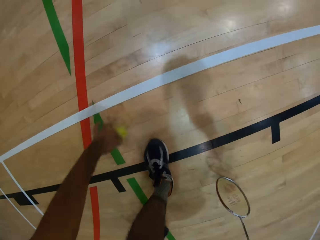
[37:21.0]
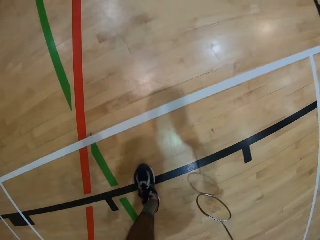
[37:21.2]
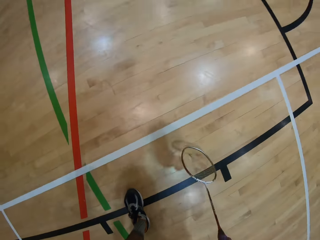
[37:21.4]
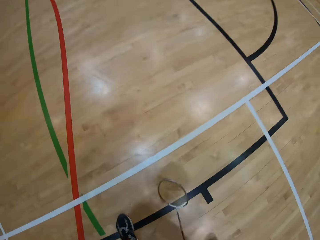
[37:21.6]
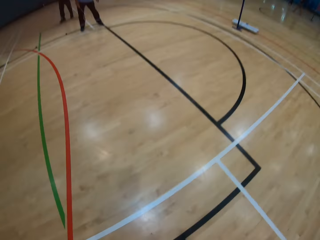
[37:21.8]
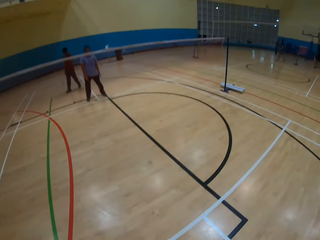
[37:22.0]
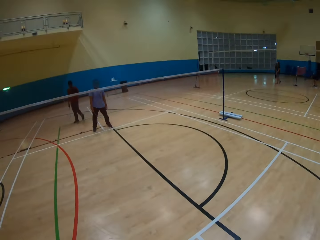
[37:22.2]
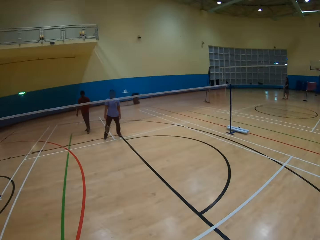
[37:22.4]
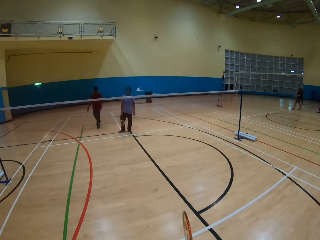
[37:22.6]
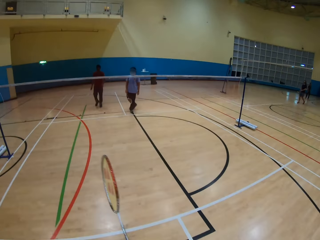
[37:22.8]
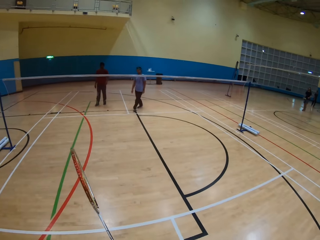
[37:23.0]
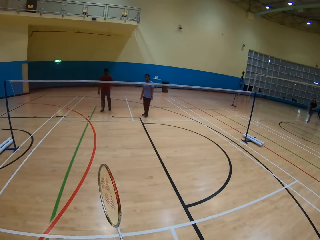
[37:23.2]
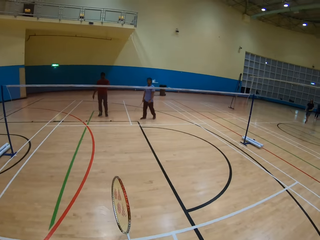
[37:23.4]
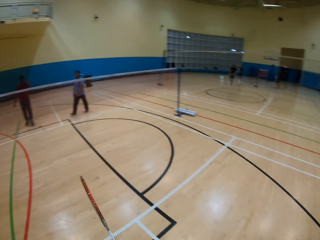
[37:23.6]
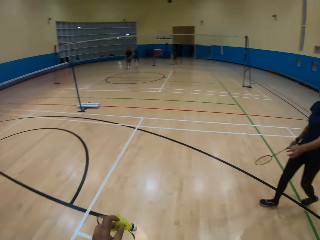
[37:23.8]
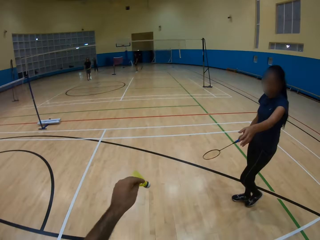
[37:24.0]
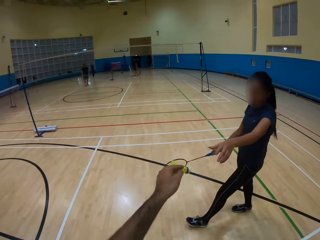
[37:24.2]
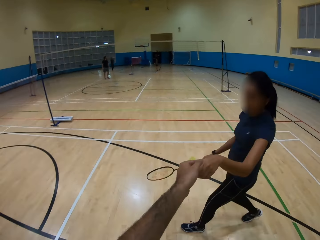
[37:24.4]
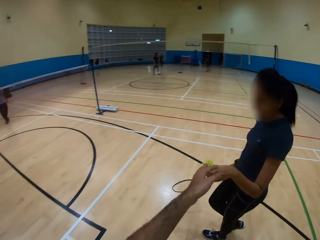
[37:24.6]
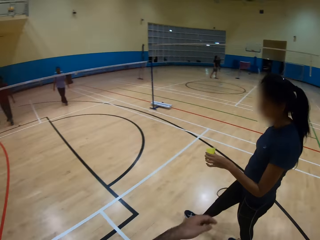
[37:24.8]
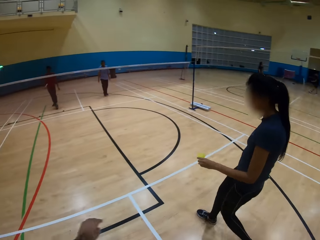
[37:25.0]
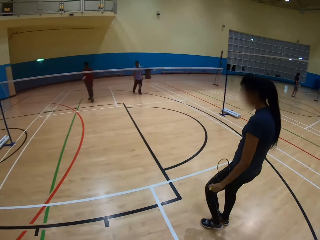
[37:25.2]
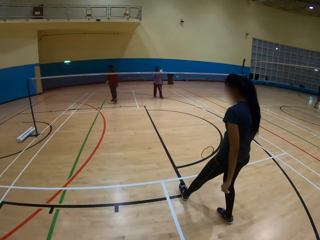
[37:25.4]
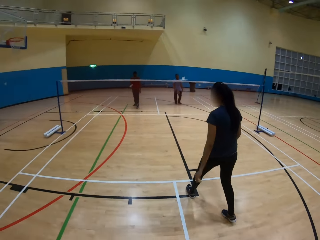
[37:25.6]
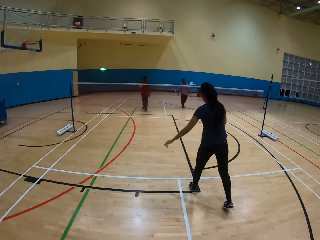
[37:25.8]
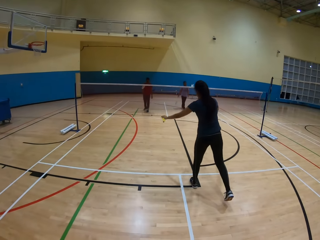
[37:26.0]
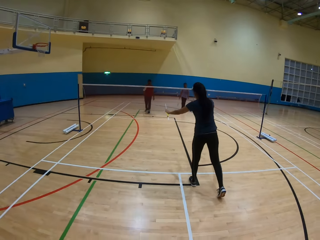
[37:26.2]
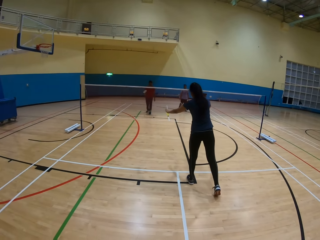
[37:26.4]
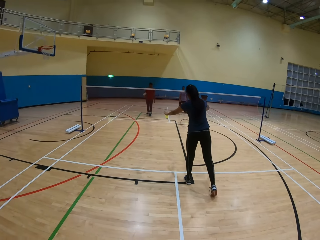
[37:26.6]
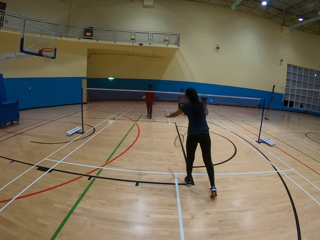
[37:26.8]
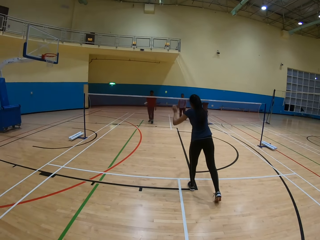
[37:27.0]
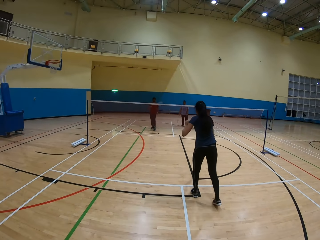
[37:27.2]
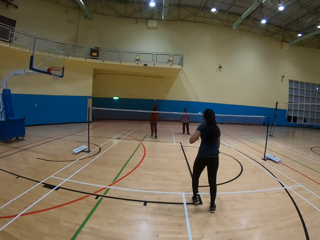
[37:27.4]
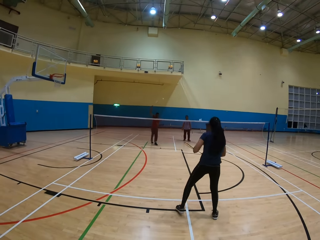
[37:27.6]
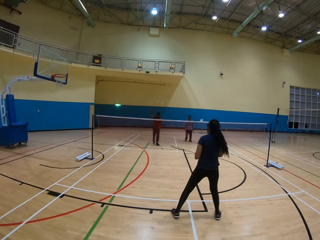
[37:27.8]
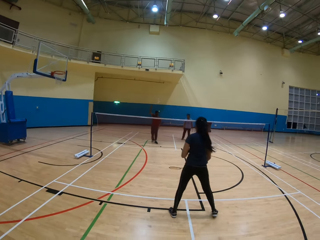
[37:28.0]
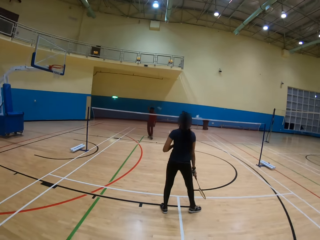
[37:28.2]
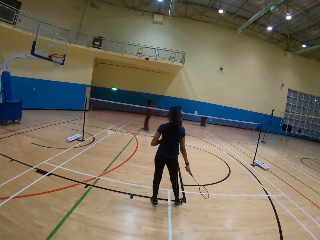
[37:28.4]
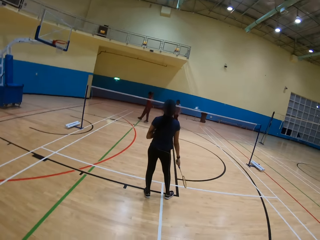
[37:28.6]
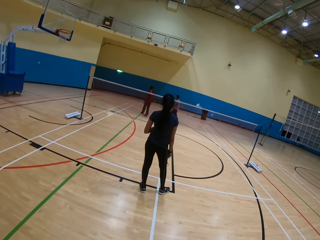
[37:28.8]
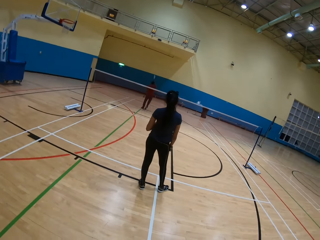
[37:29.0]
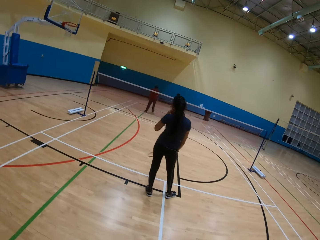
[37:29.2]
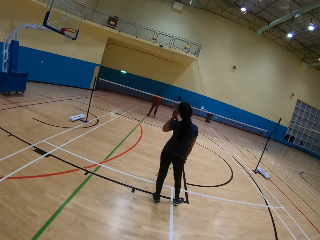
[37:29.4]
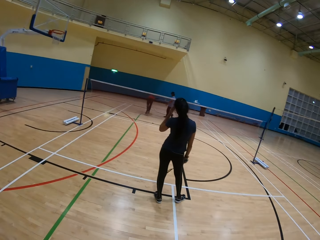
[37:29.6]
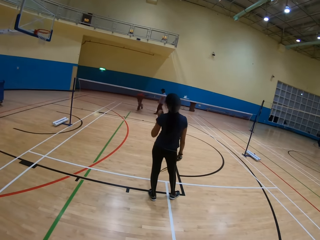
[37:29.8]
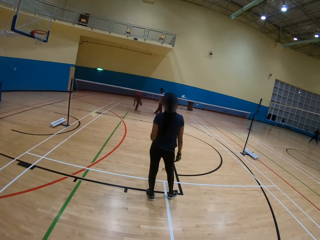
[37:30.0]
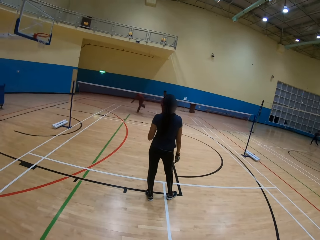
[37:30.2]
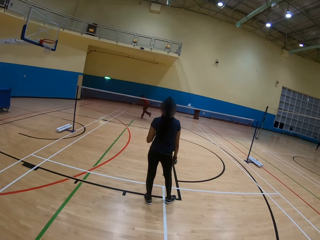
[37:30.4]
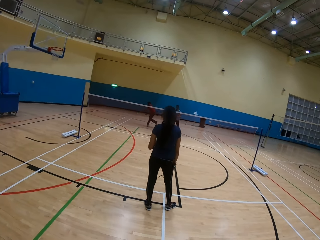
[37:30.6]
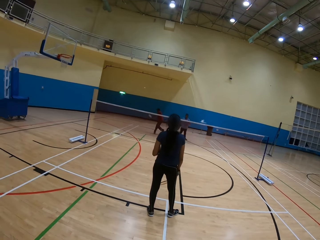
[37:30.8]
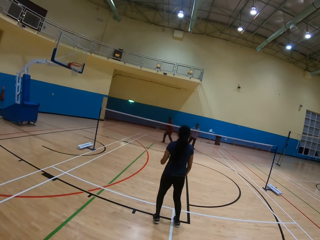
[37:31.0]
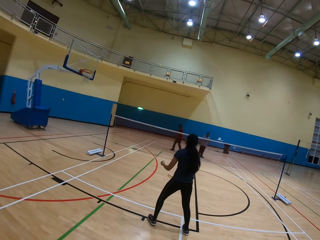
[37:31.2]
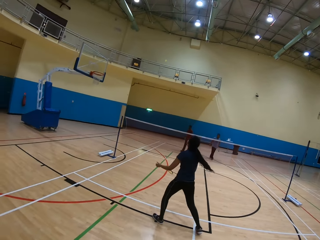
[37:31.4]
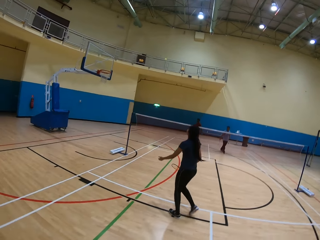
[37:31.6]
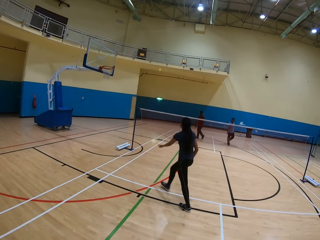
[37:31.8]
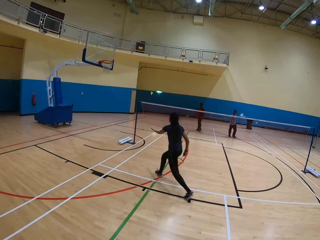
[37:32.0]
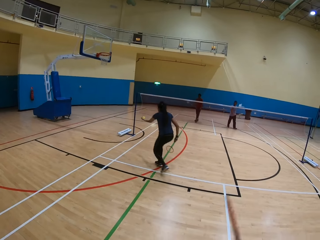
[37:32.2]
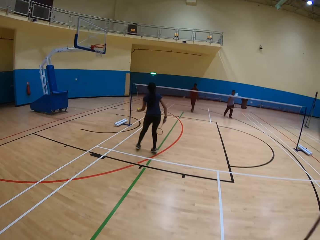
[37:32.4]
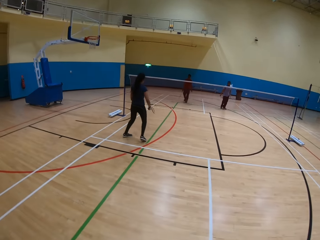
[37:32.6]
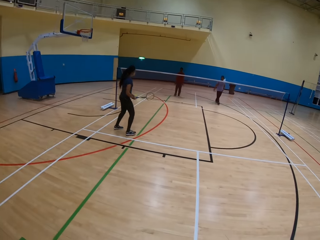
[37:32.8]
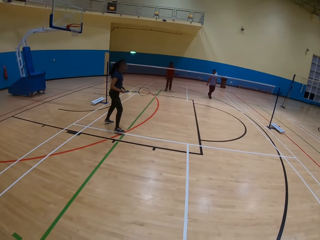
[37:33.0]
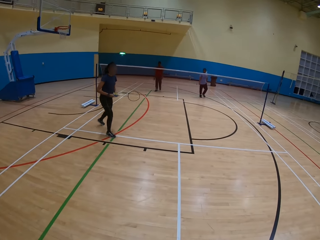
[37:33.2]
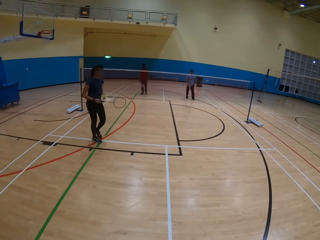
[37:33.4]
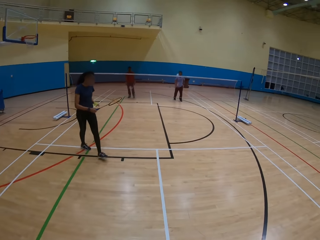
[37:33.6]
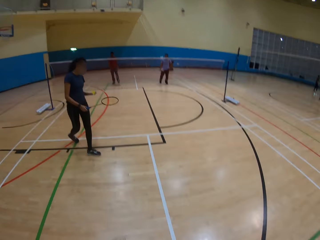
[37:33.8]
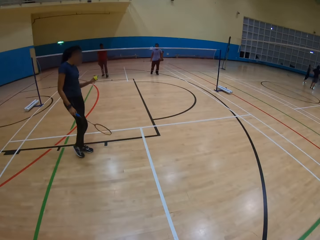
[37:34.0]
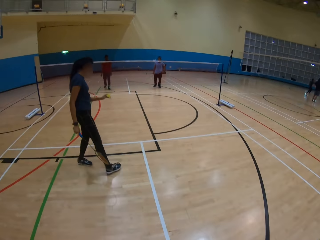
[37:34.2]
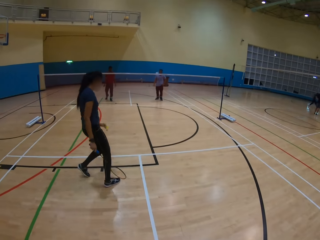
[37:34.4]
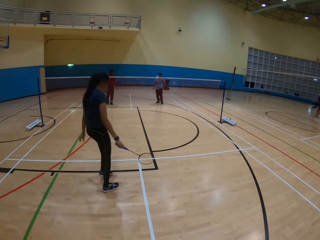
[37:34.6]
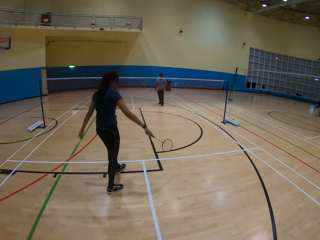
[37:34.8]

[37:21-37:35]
The camera wearer picks up the shuttlecock on the ground. They give a woman the shuttlecock. The woman hits the shuttlecock. A man hits the shuttlecock. The camera wearer looks around. The man picks up the shuttlecock on the ground and hits the shuttlecock. The woman picks up the shuttlecock.

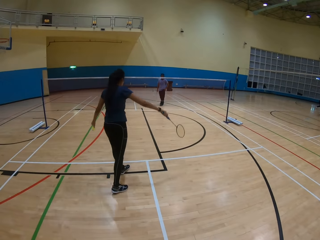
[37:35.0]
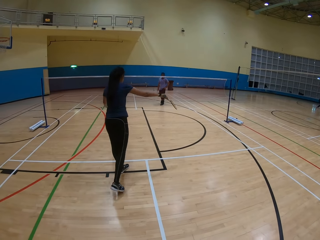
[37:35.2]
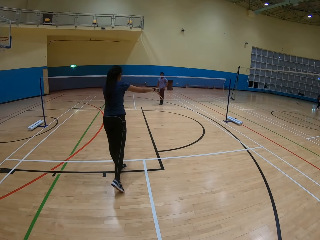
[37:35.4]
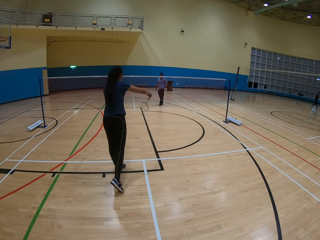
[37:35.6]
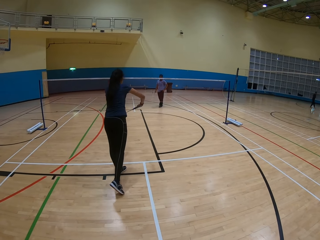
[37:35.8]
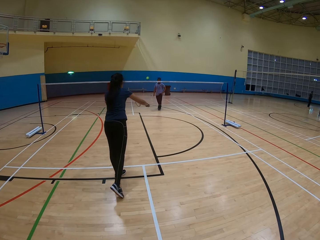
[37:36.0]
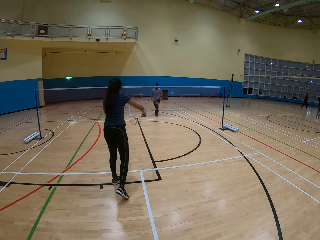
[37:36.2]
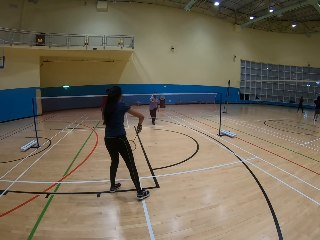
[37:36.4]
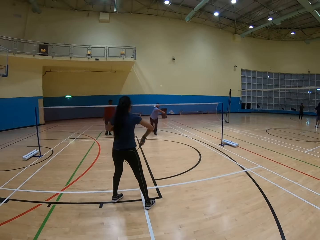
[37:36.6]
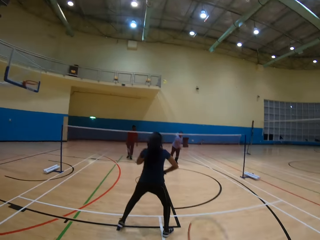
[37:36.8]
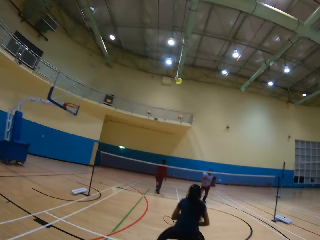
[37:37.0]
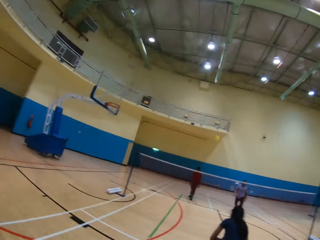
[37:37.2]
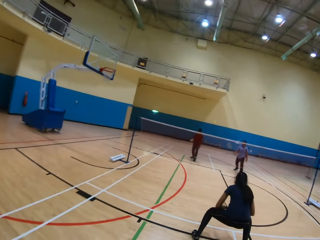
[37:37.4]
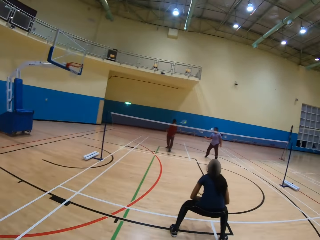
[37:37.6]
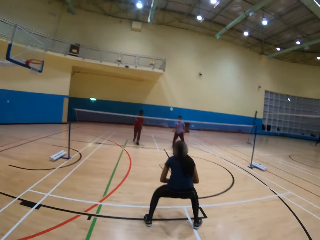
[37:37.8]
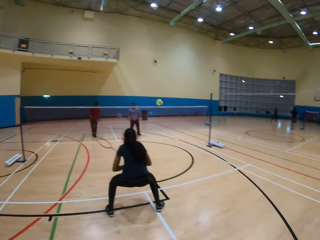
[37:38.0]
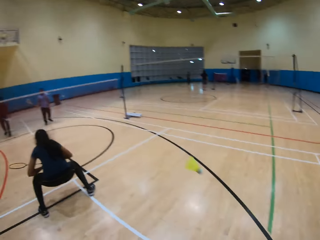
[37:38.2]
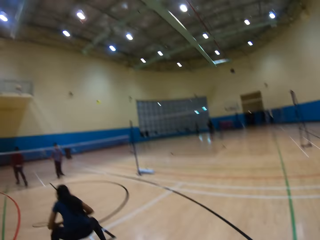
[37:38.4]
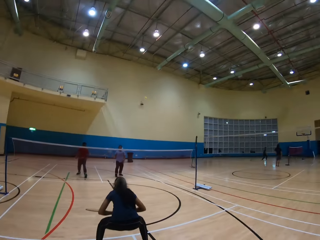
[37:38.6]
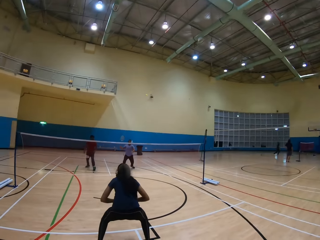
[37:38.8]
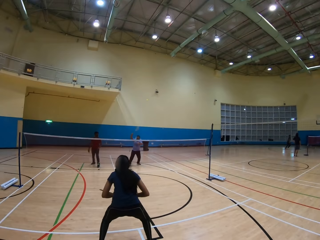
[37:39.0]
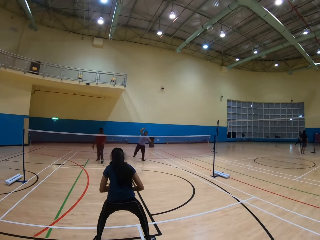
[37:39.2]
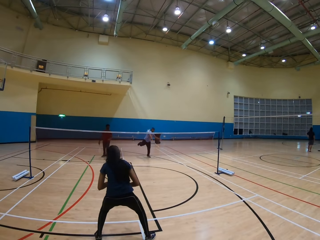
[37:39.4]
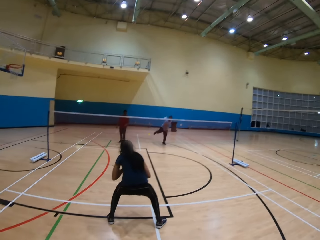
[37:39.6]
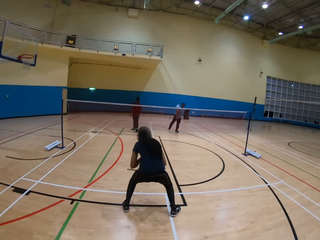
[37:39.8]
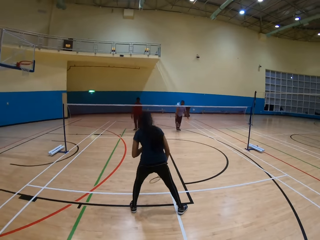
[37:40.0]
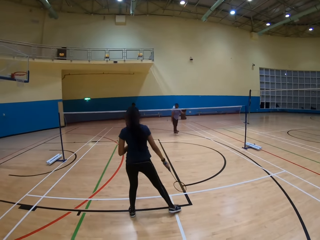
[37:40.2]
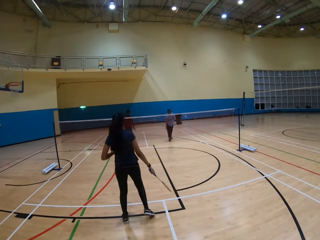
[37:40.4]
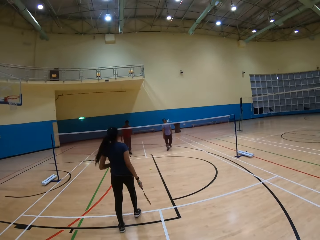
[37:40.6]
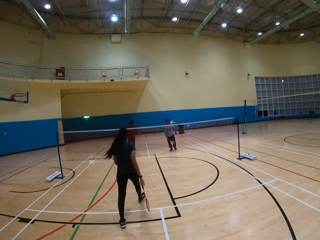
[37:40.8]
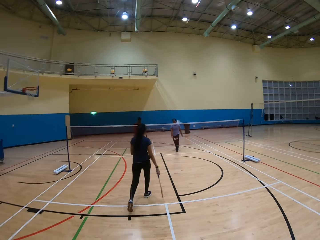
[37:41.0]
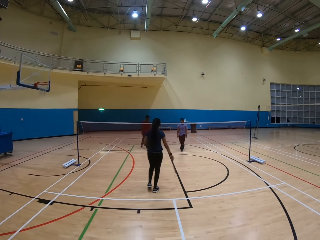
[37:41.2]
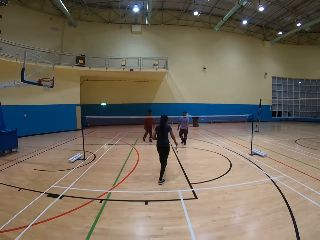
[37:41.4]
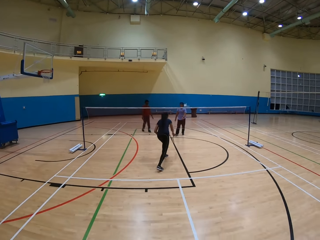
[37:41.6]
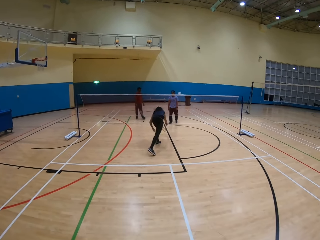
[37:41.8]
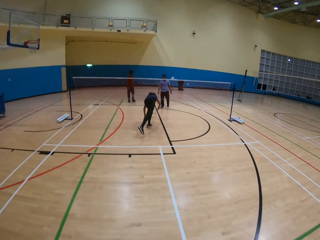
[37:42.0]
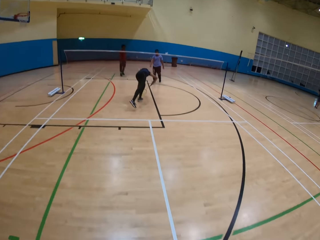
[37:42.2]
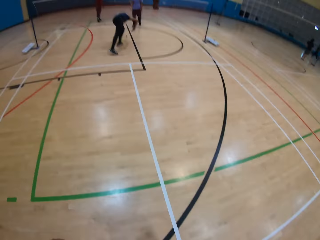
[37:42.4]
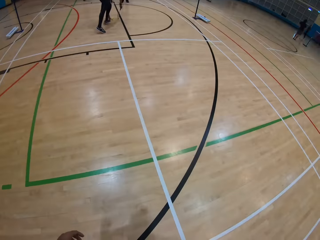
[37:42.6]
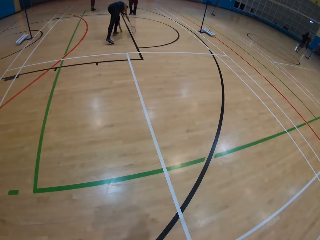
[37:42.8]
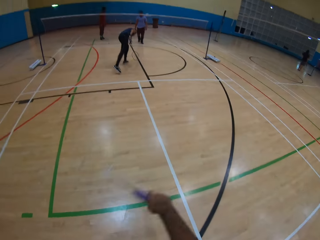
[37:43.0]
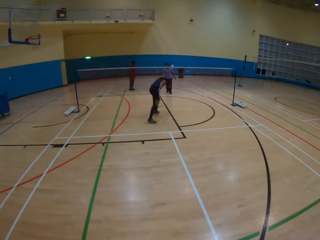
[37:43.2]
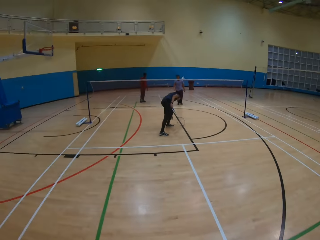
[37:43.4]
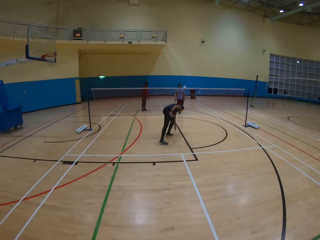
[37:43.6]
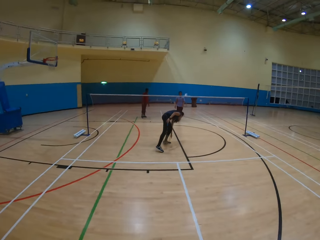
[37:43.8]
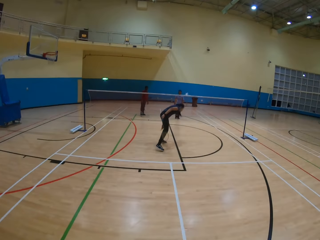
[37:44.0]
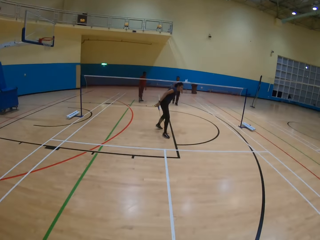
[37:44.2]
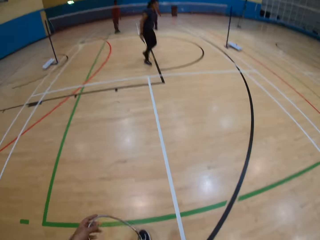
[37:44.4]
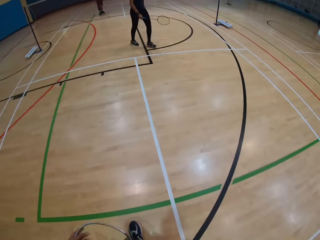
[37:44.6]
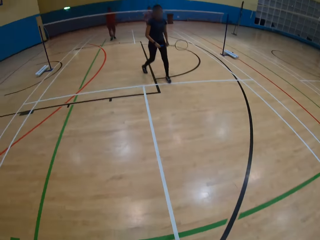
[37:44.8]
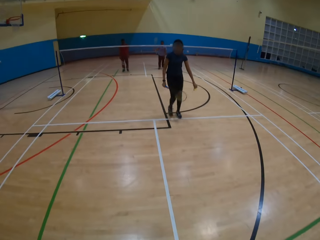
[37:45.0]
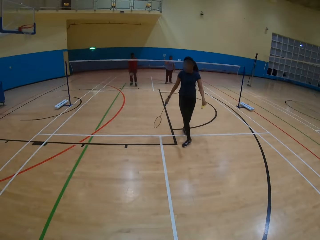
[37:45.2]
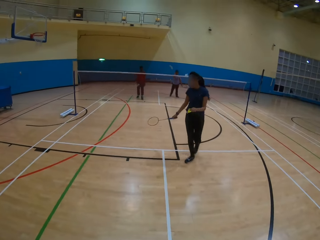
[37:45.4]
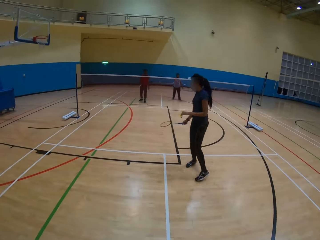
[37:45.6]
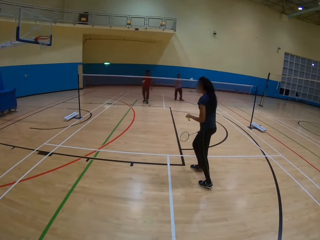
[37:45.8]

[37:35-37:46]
A woman hits the shuttlecock. A man hits the shuttlecock. The camera wearer plays badminton. They hit the shuttlecock. The man hits the shuttlecock. The woman picks up the shuttlecock on the ground.
